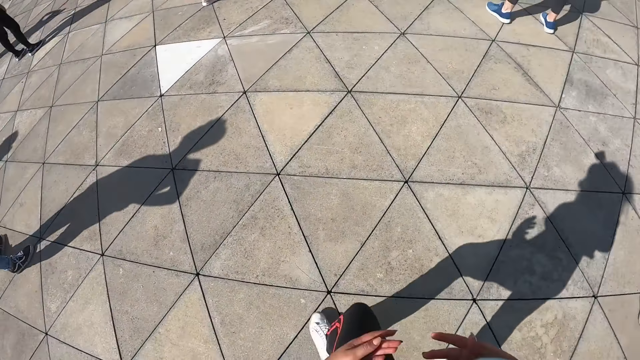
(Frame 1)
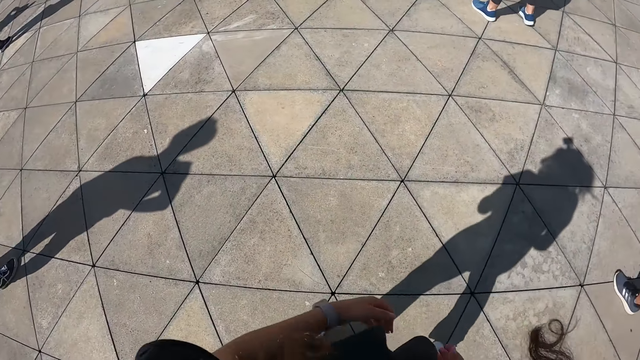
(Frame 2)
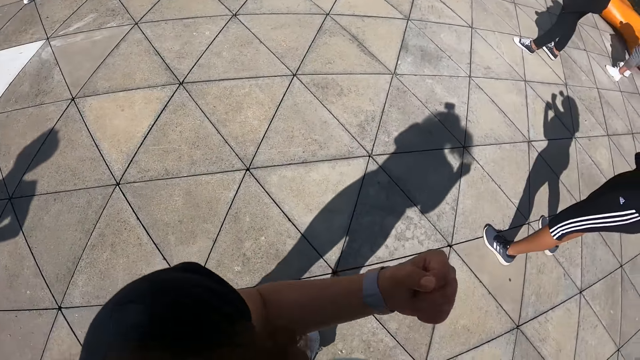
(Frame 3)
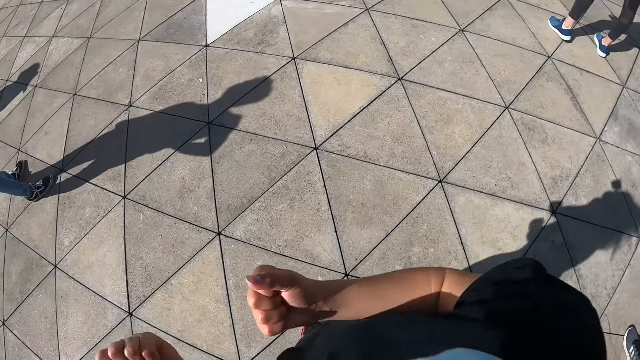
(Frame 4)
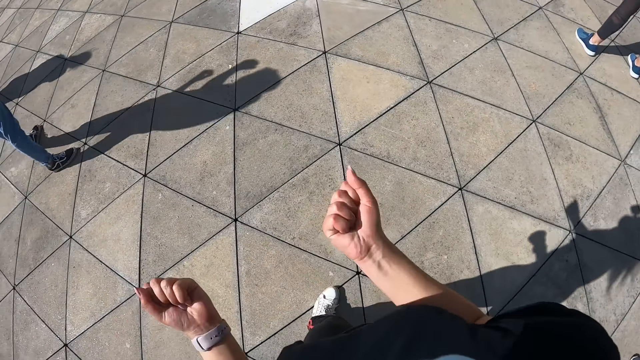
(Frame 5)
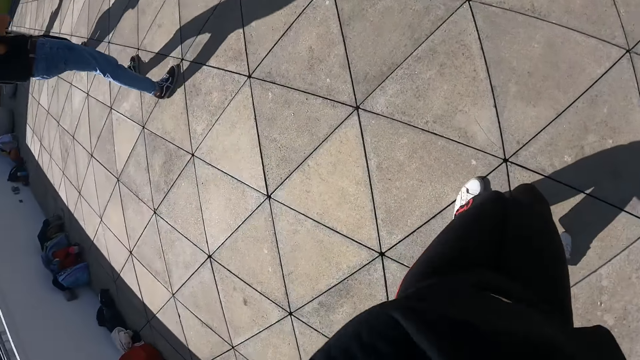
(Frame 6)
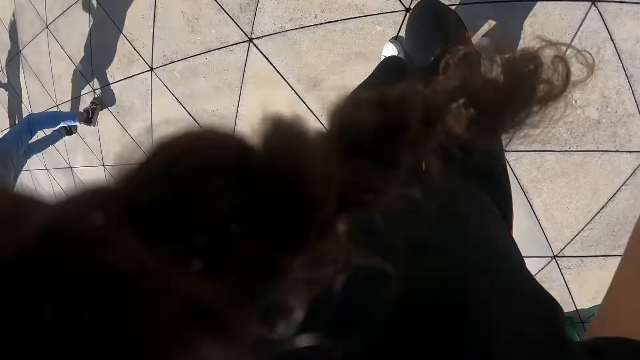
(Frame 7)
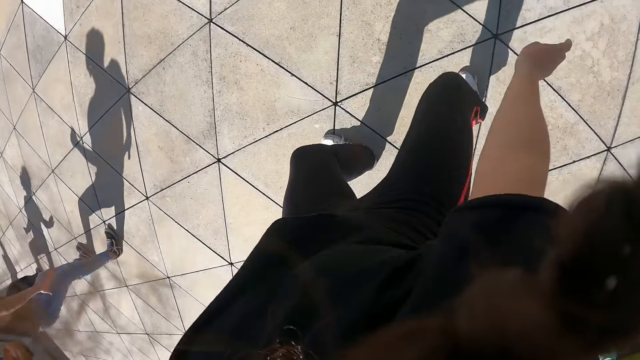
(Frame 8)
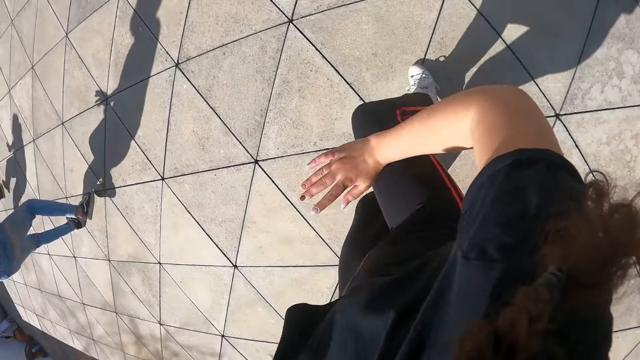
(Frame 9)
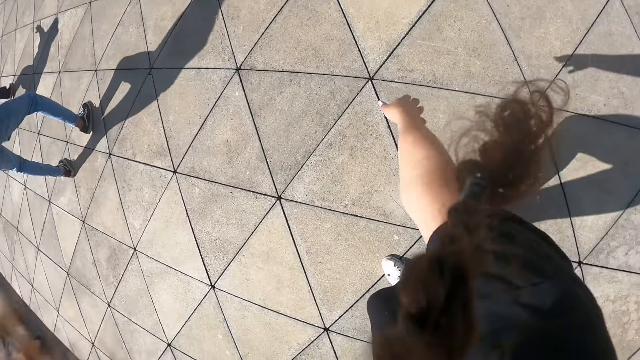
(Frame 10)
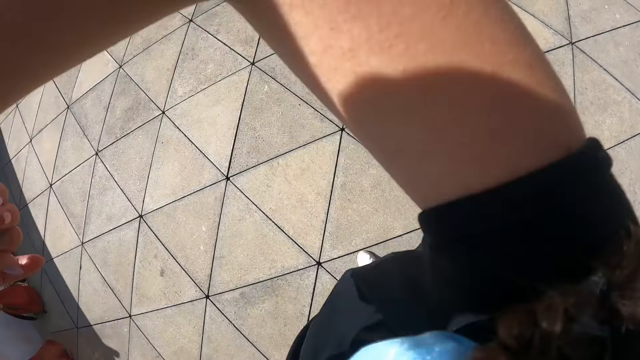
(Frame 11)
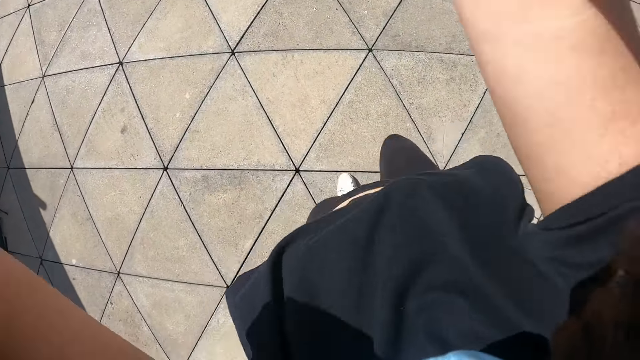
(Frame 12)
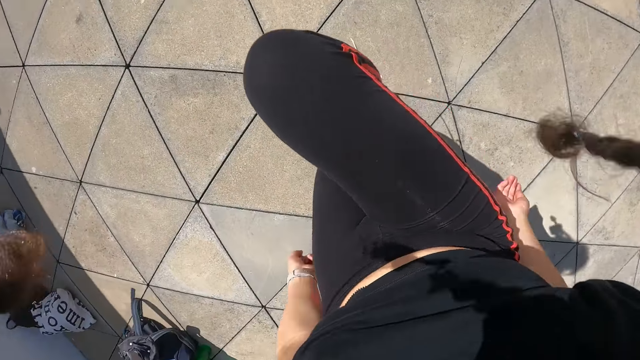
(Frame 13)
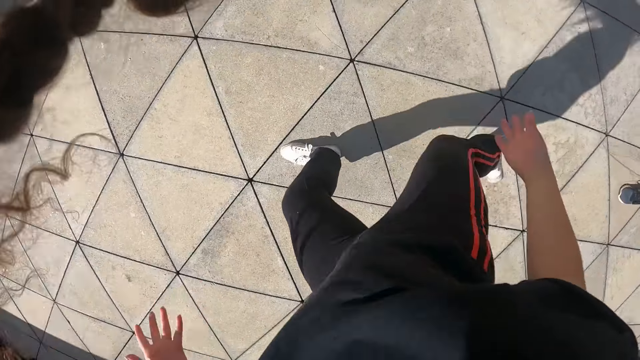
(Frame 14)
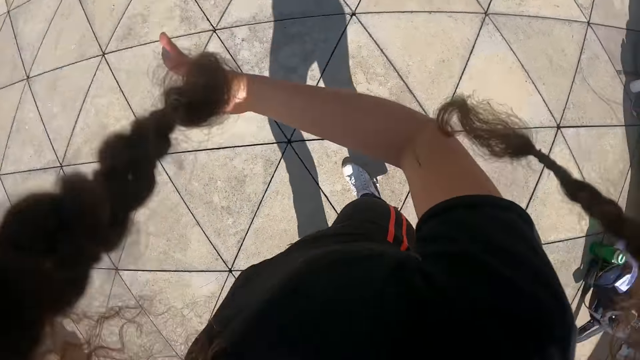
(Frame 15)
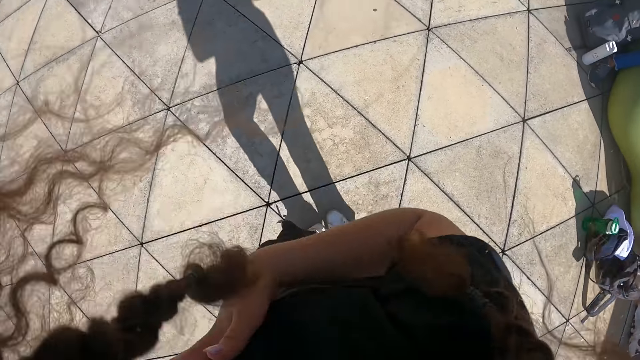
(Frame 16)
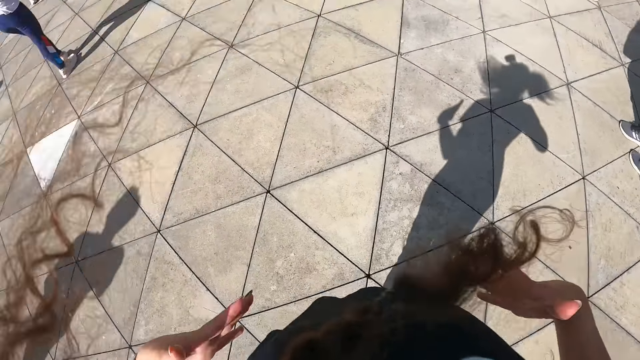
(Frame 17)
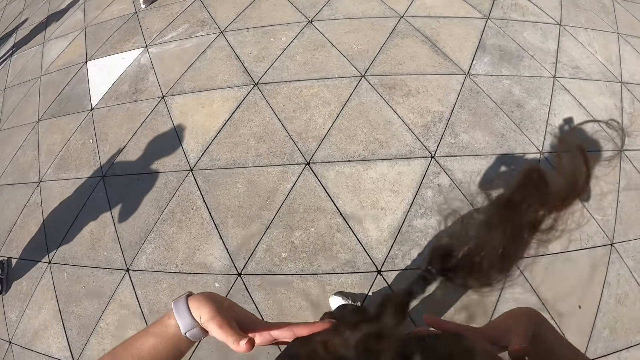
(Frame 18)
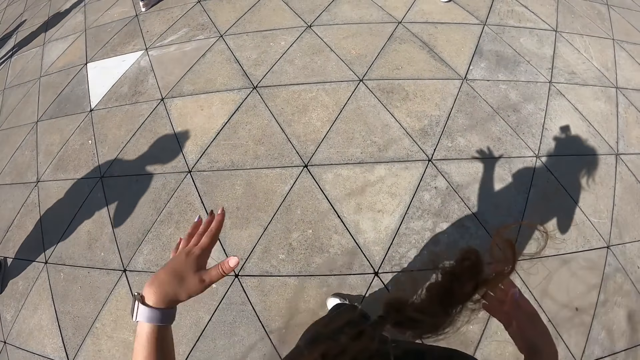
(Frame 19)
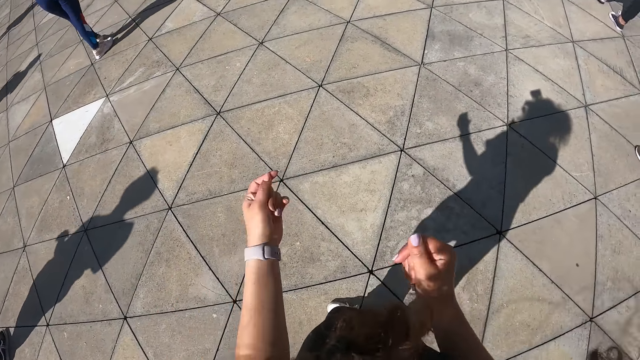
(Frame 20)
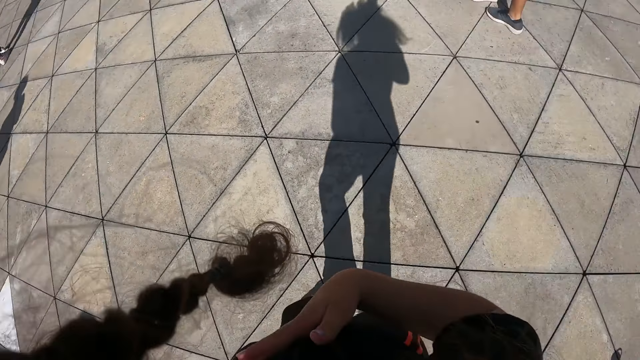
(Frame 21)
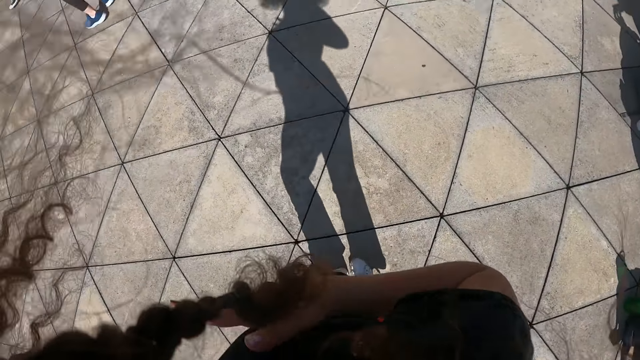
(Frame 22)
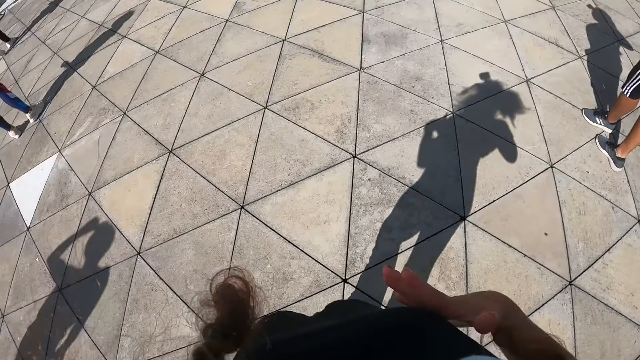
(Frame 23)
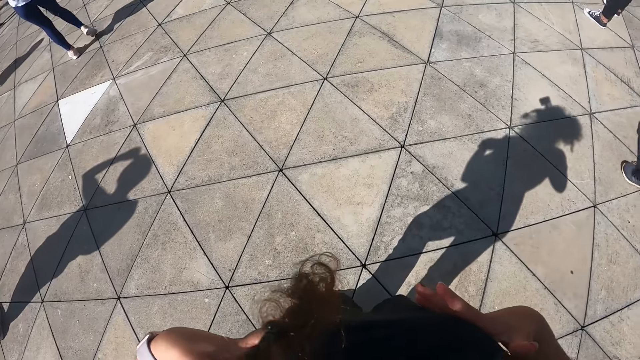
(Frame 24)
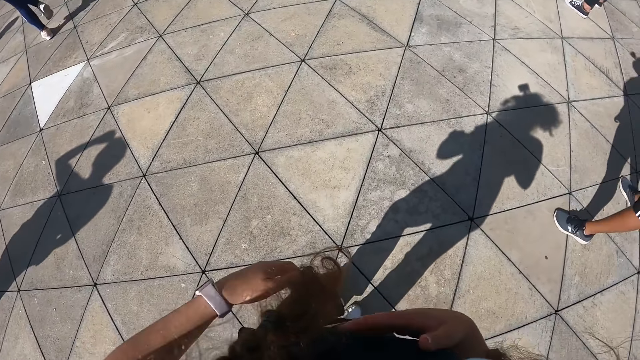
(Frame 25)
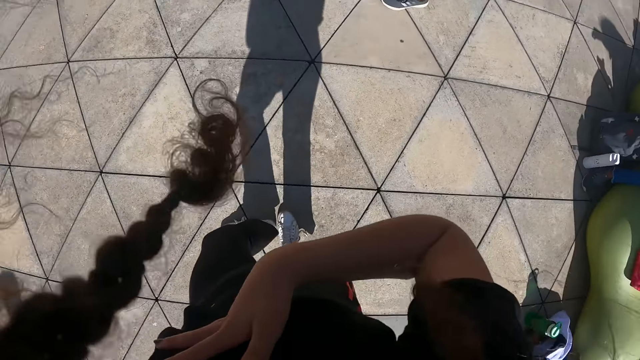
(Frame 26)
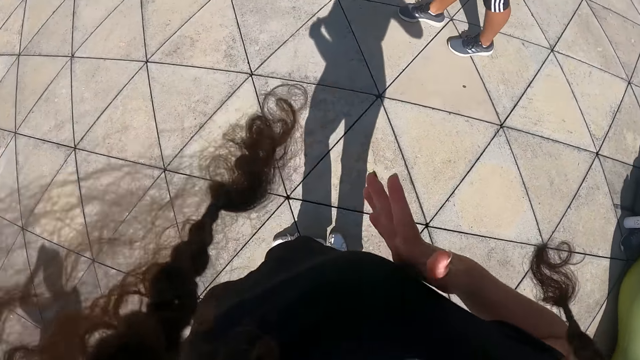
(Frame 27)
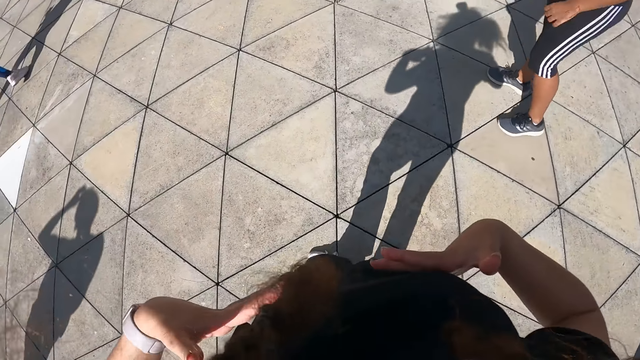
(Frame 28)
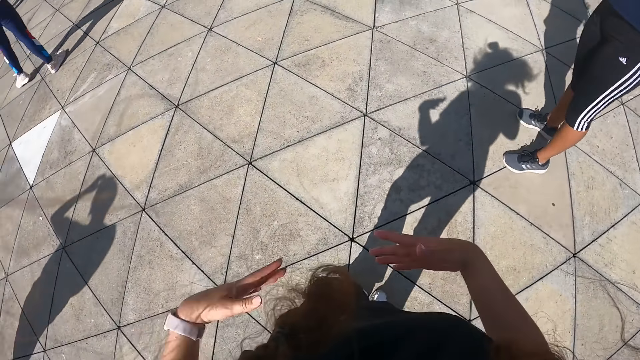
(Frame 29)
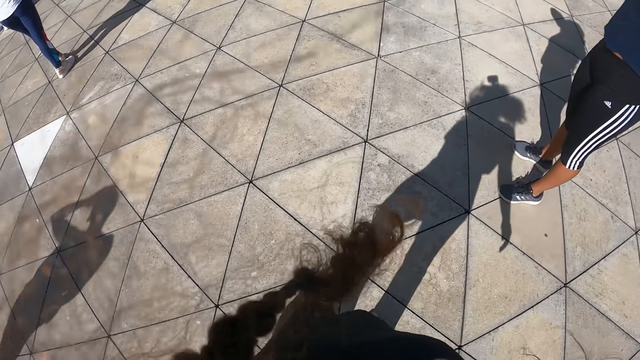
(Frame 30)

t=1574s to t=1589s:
The camera wearer places her hands on her chest region. She clenches her fists. She swings her hands. She lifts her right hand over her head. She kicks her right leg around. She swings her right hand. A man dances. The camera wearer raises her right leg. She drops her hands to her sides. She dances. She places her right hand on her chest region. She places her hands on her chest region. She places her right hand on her chest region. She places her hands on her chest region.

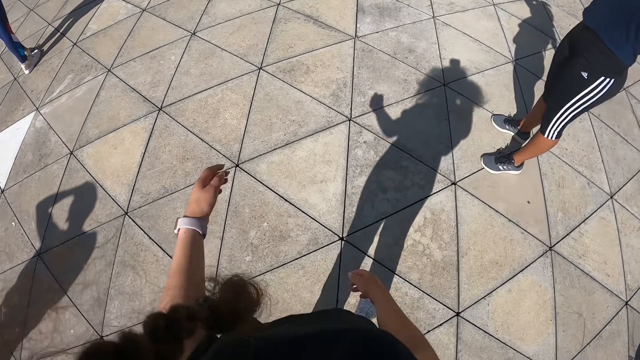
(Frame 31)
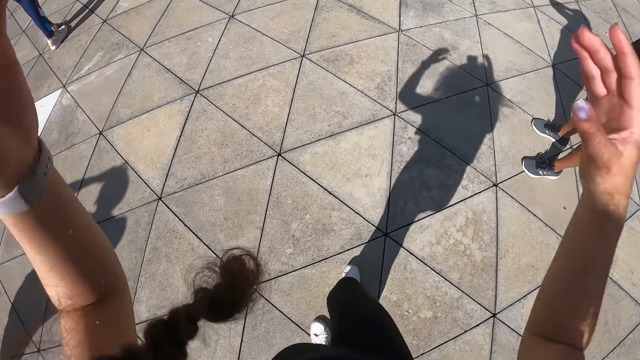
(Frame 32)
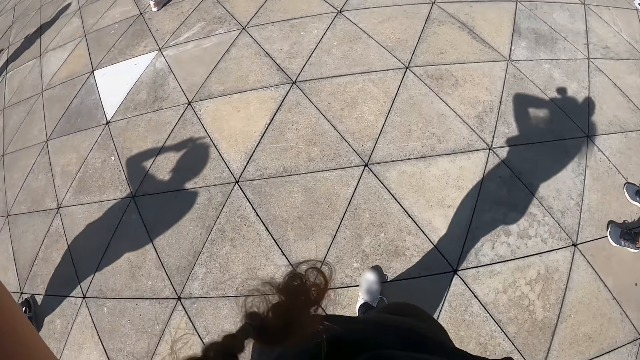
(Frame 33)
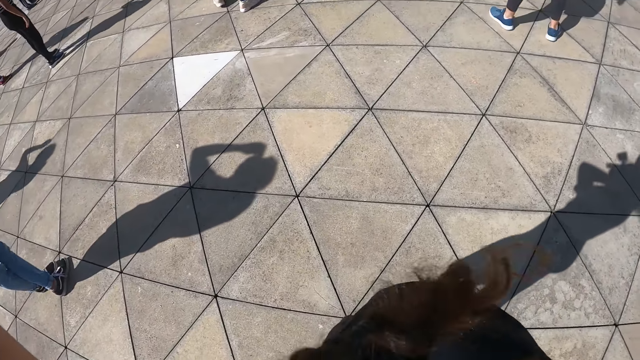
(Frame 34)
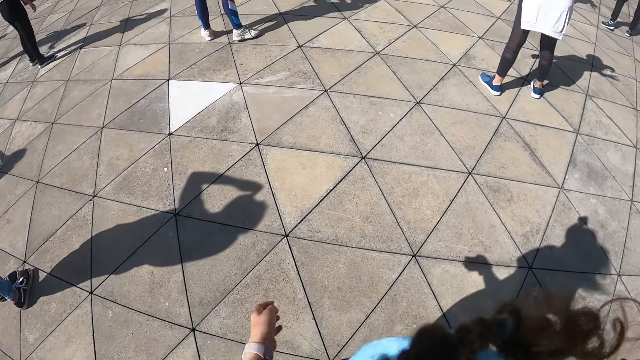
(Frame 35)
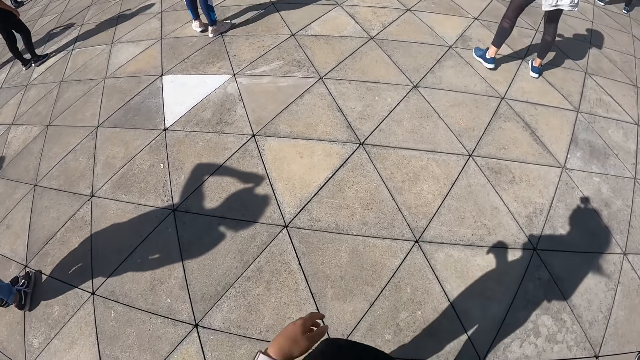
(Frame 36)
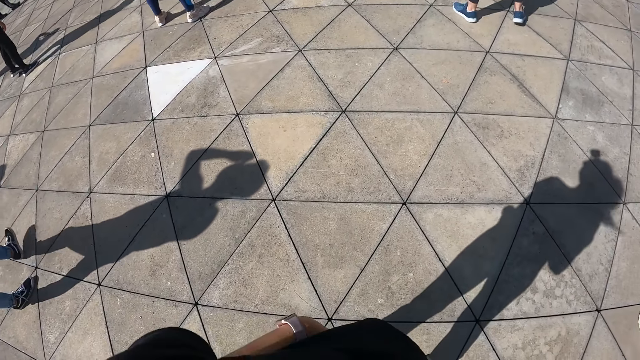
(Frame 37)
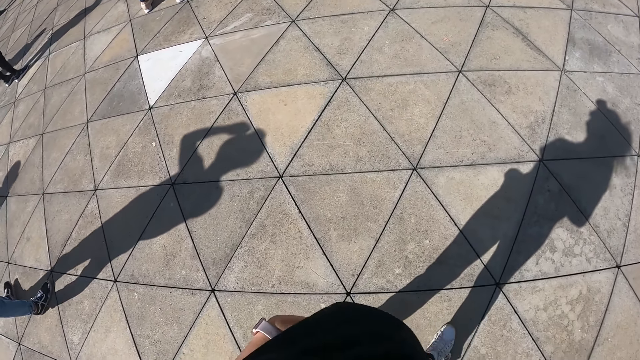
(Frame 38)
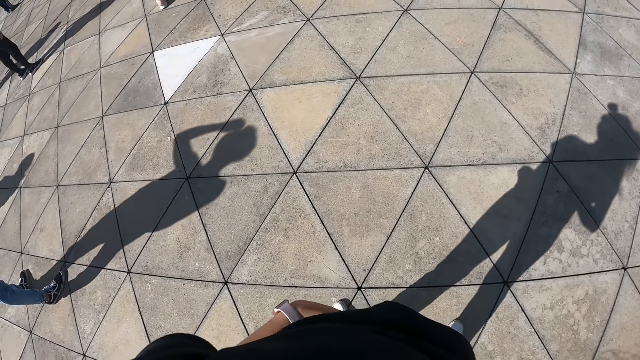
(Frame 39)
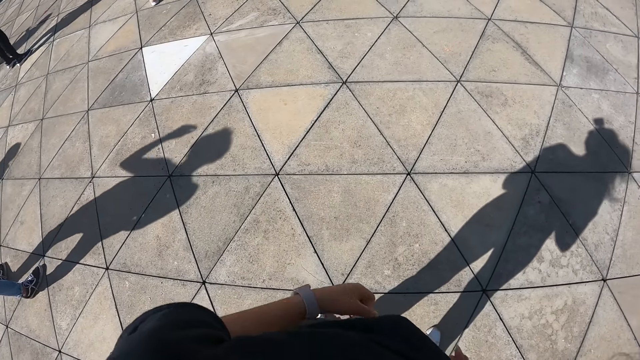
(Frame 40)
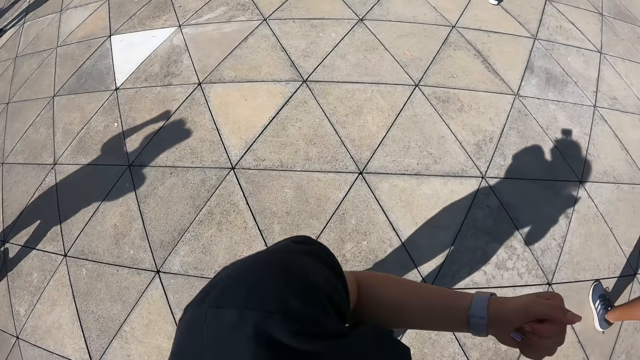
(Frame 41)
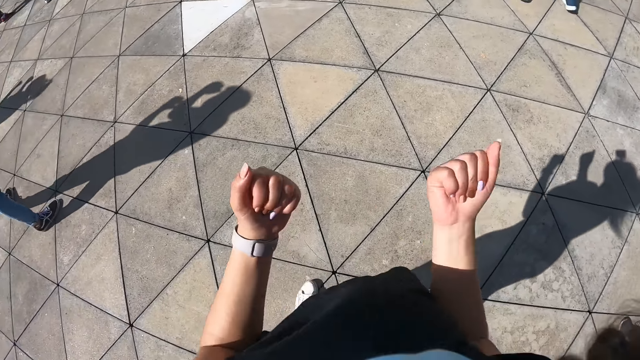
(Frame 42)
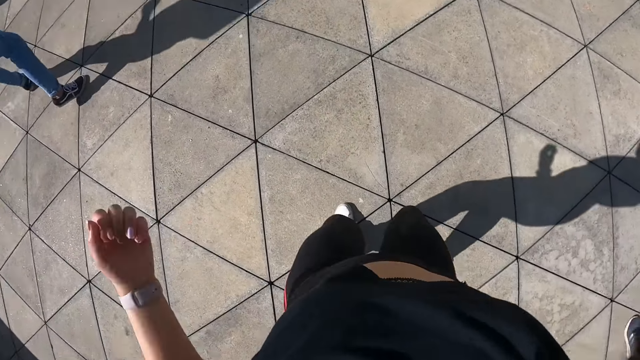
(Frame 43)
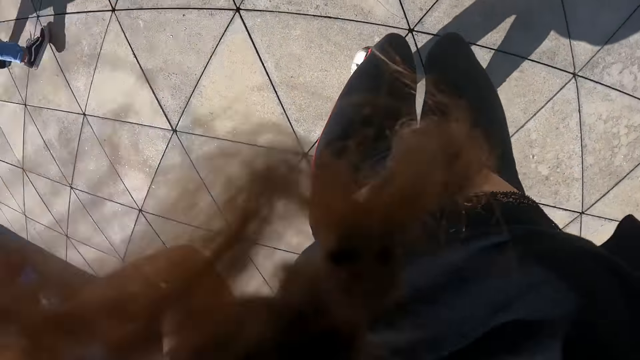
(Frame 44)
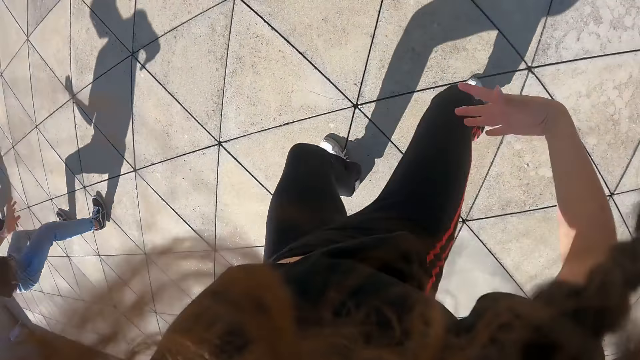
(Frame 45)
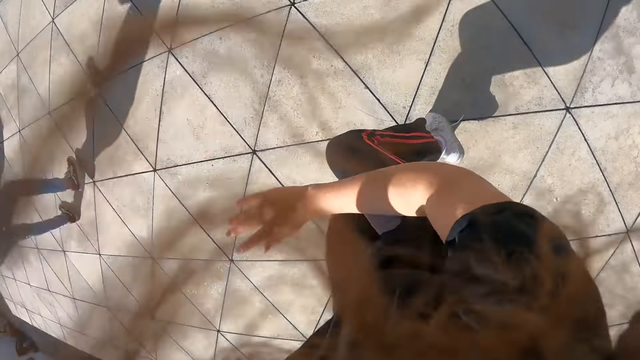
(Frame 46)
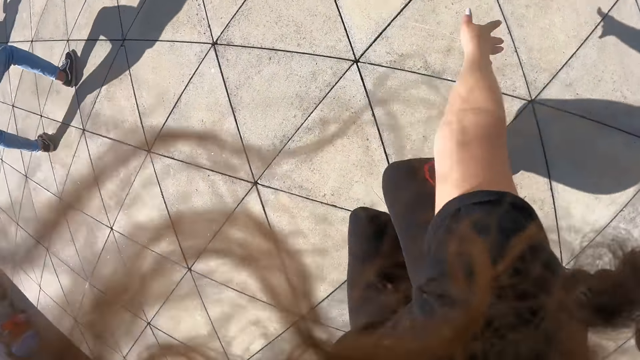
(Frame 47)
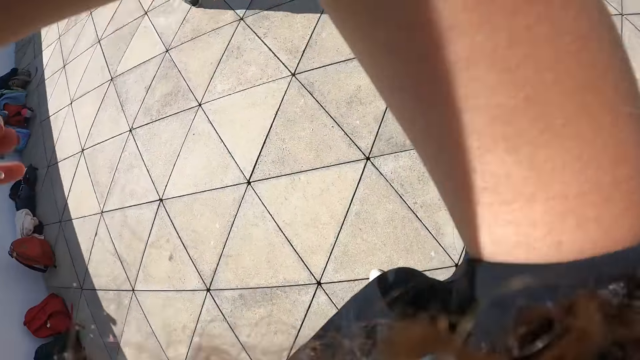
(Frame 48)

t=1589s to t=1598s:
The camera wearer lifts a hand. She swings her clenched fist. She dances. She swings her right hand around. She kicks her right leg around.
